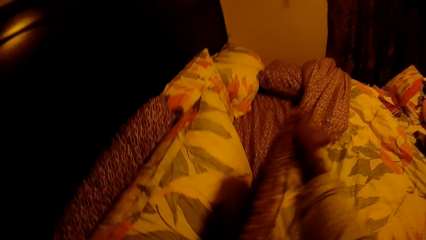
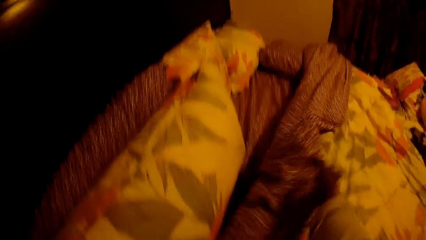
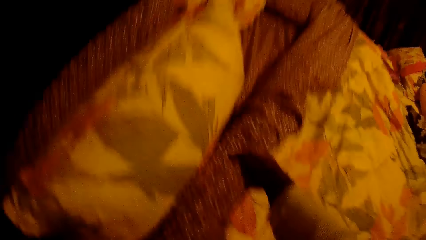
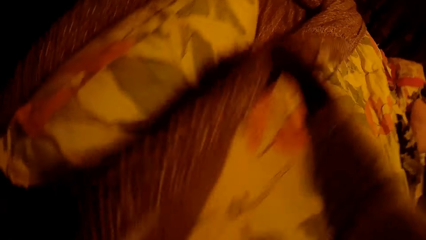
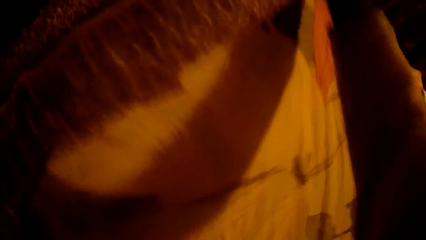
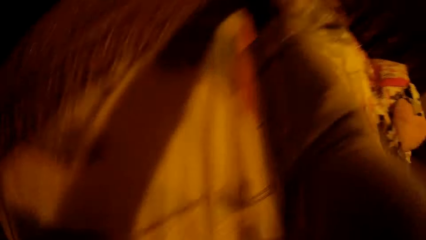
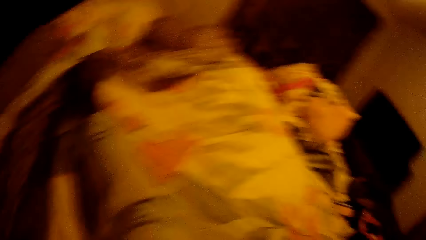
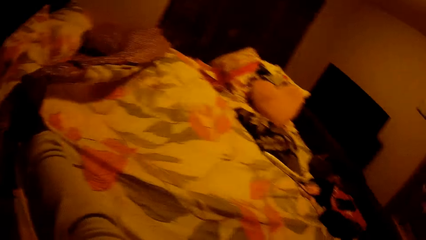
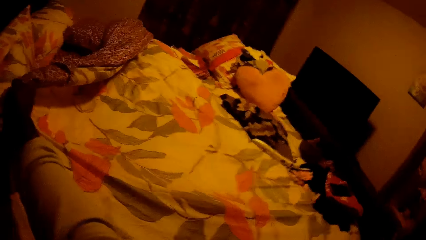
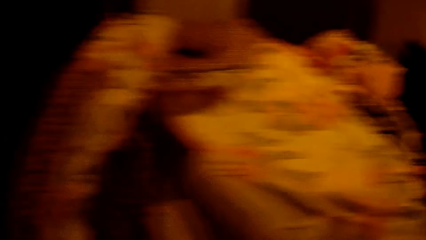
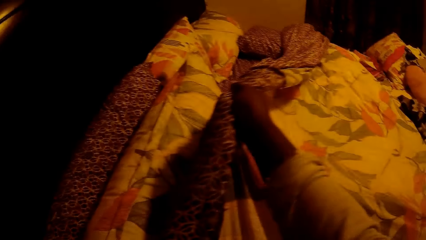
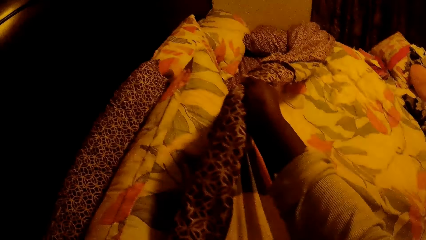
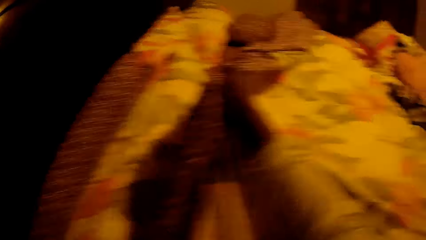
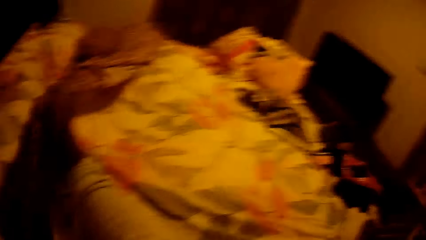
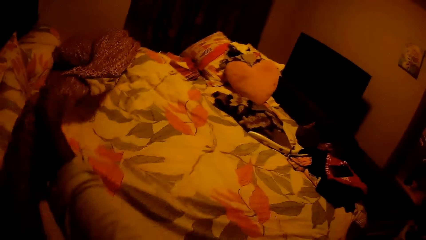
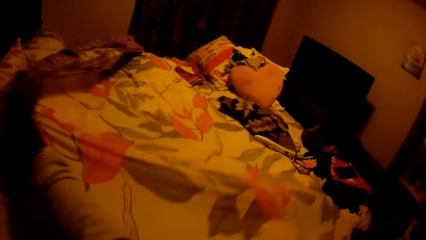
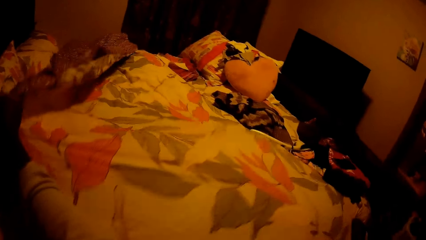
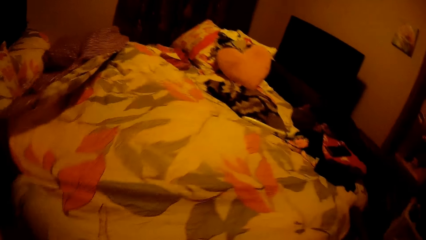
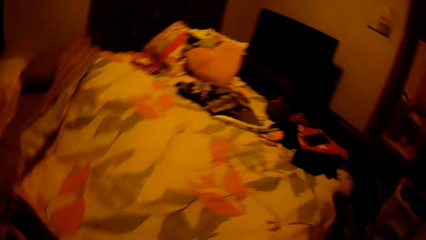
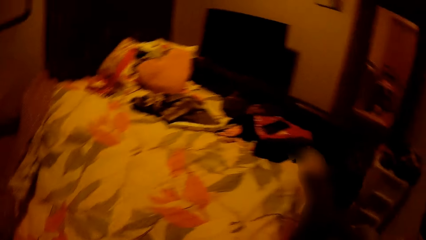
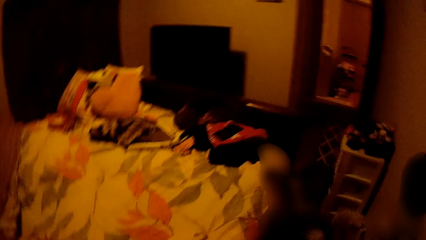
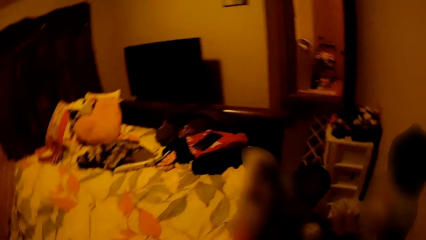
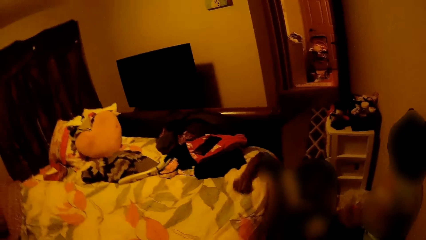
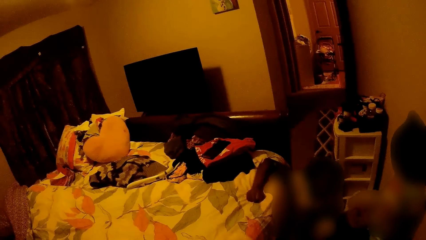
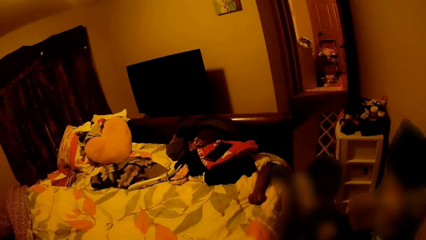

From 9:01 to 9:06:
The camera wearer stares at the room.

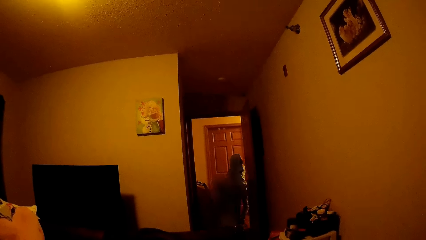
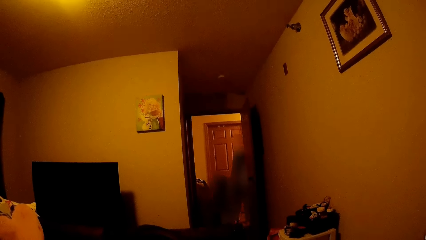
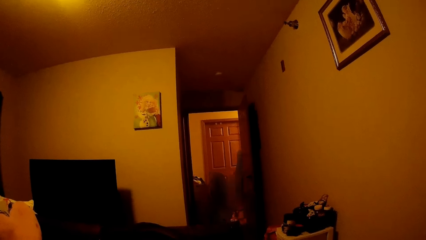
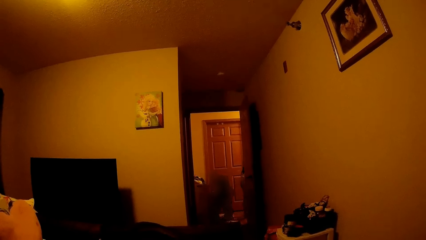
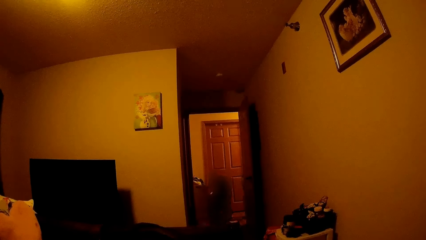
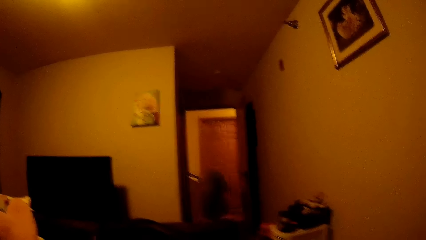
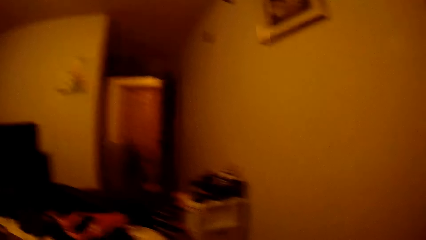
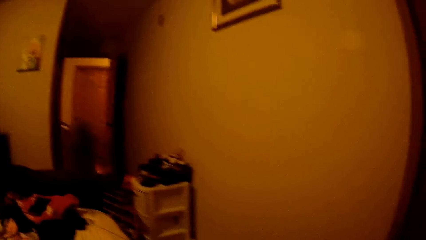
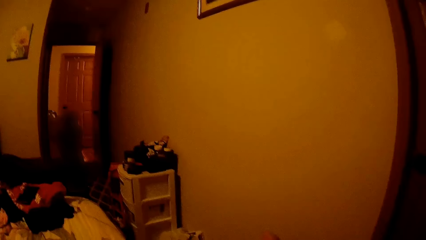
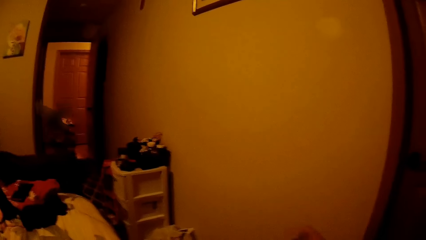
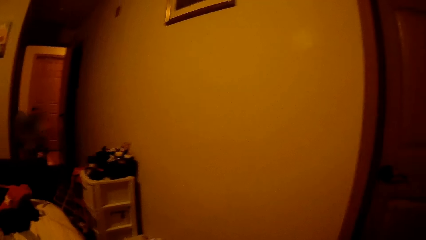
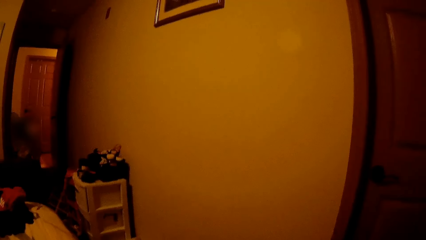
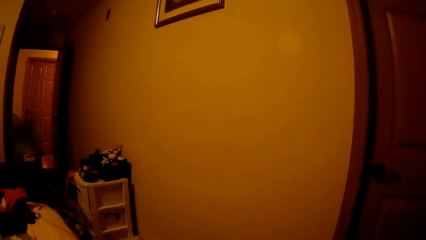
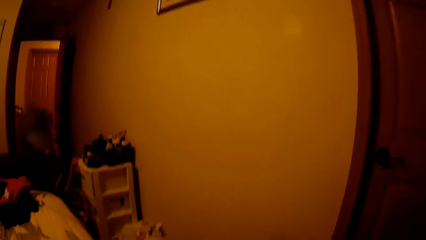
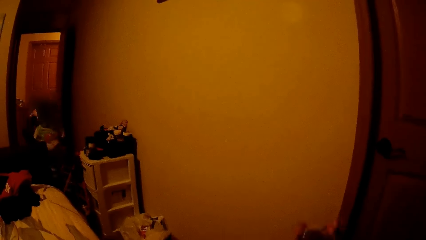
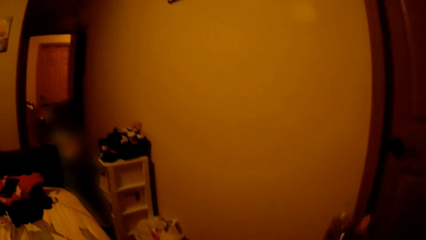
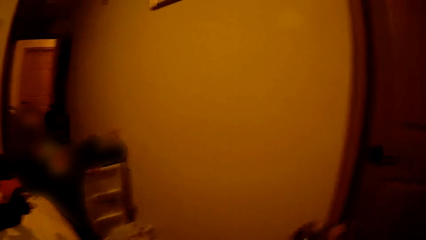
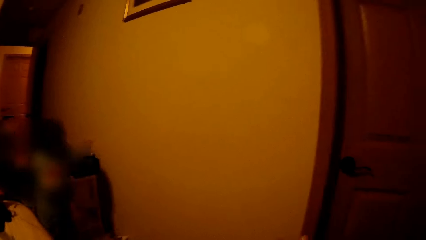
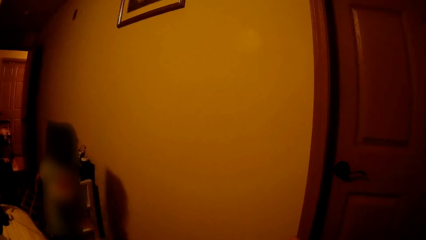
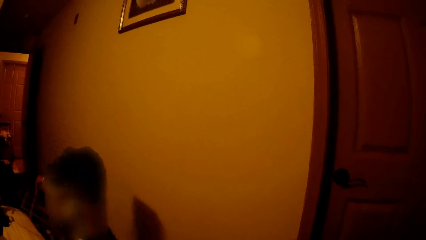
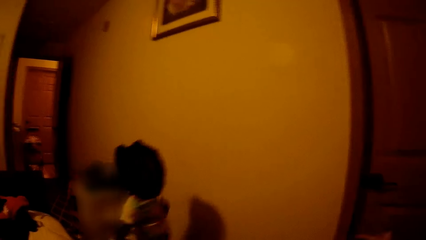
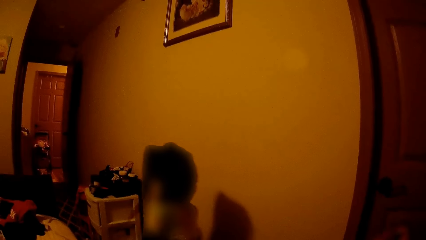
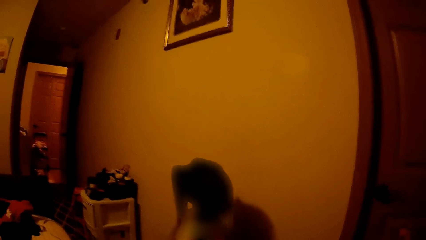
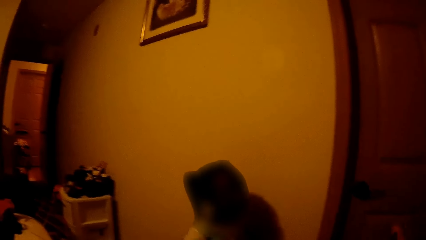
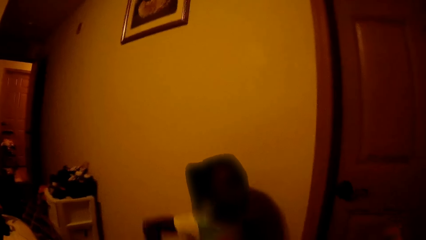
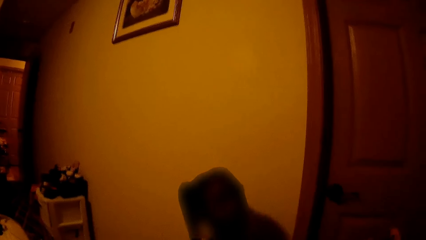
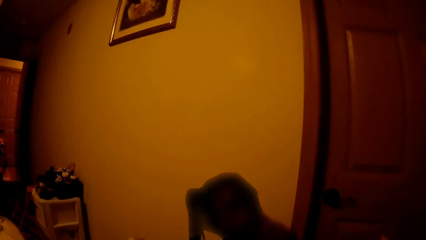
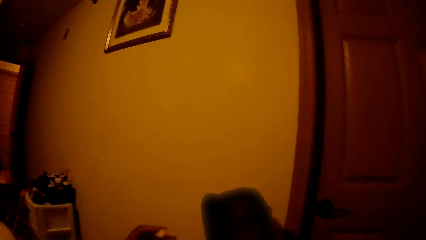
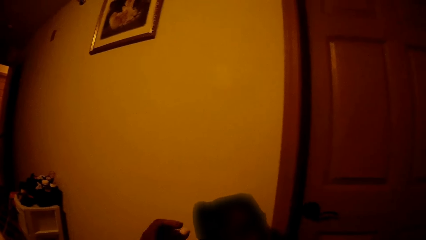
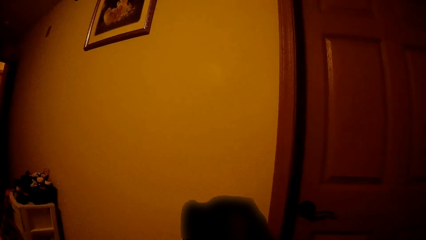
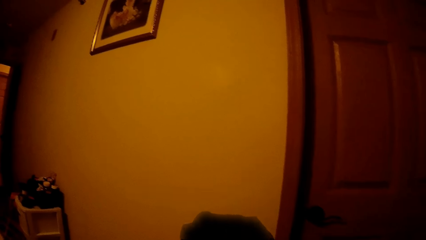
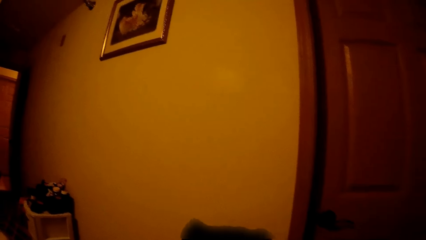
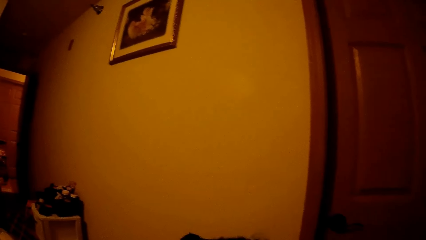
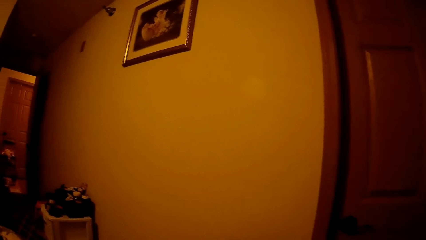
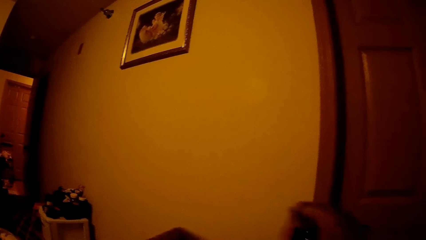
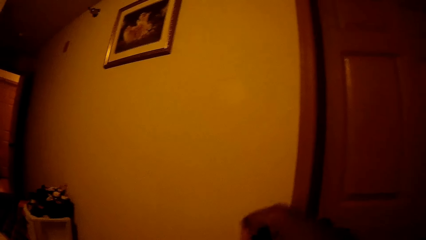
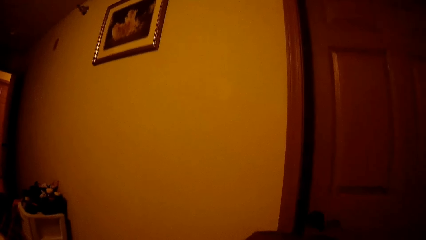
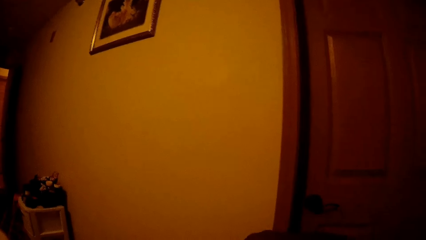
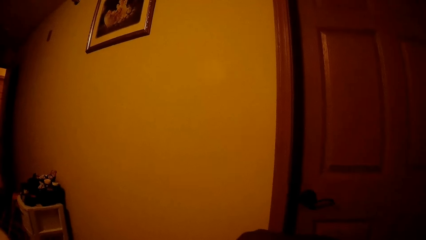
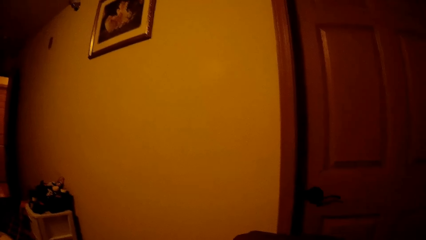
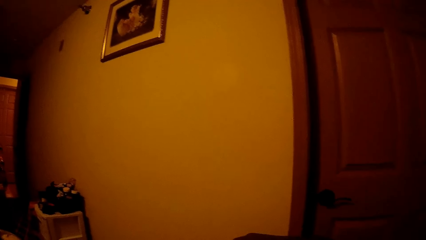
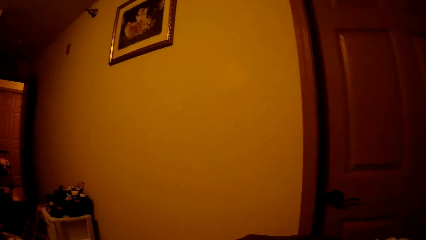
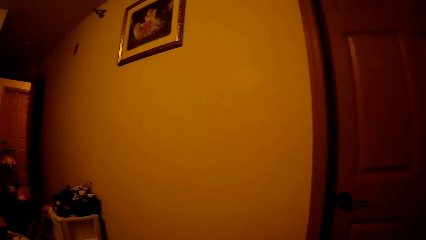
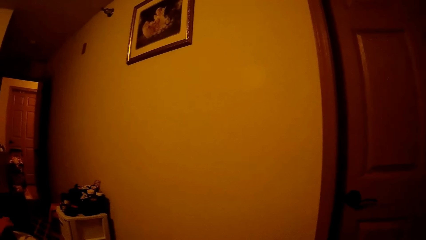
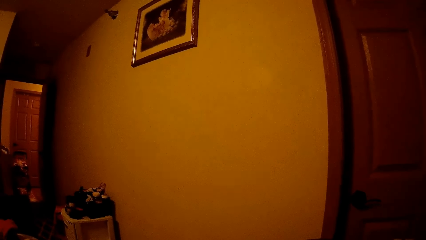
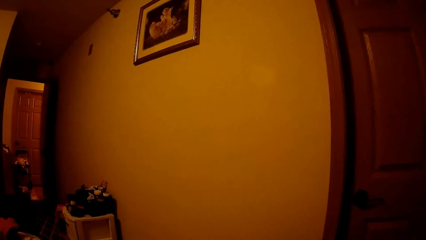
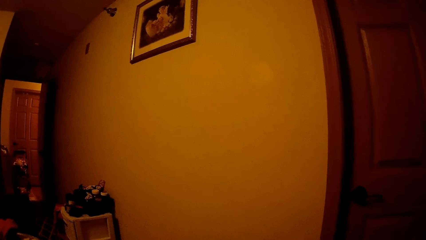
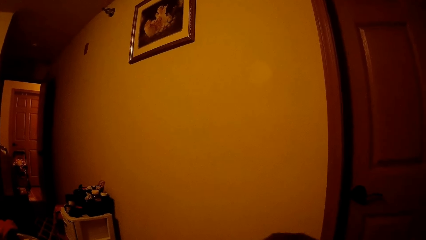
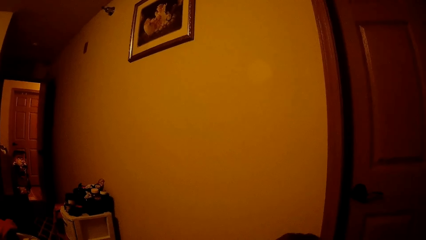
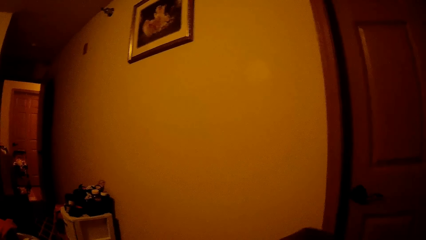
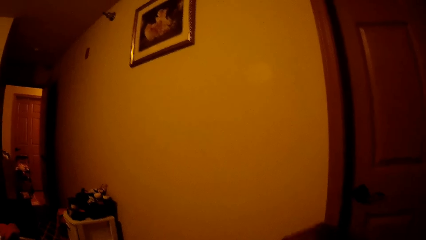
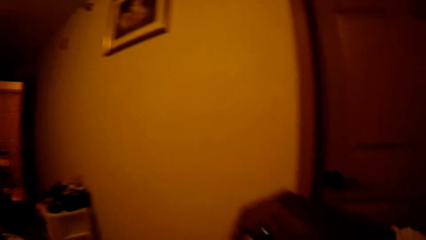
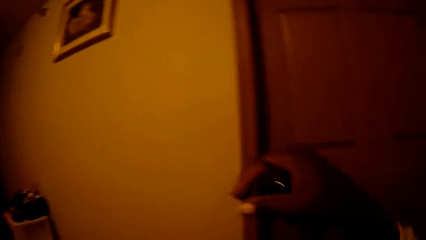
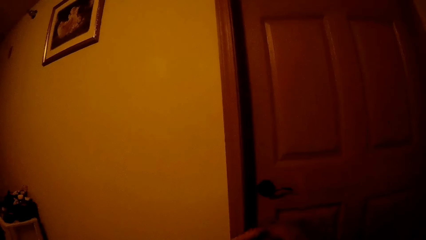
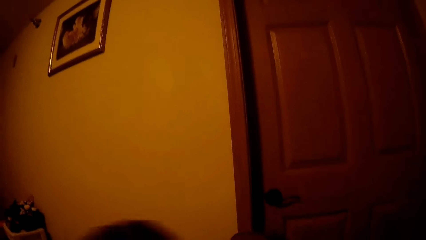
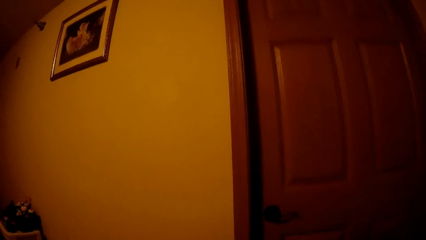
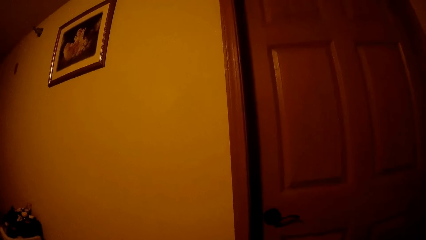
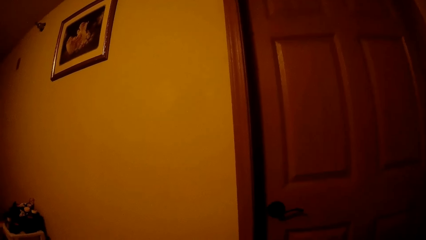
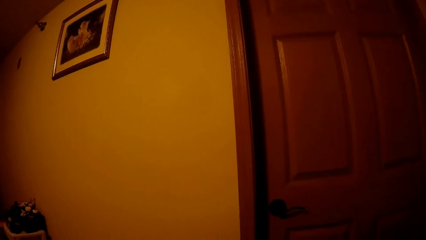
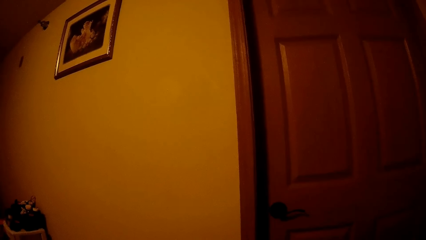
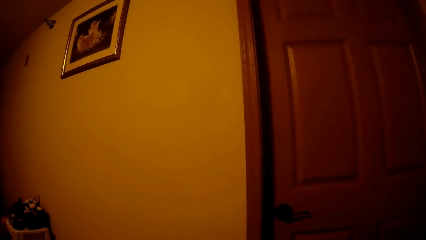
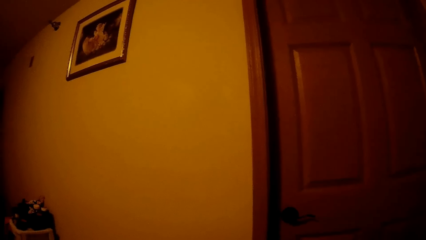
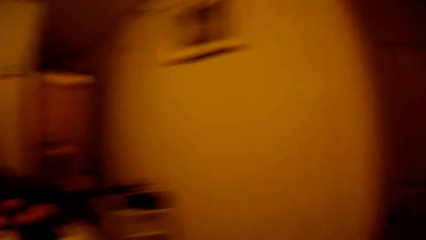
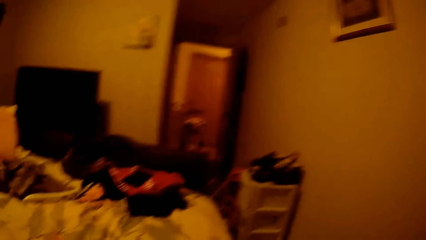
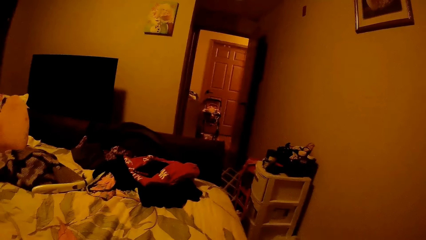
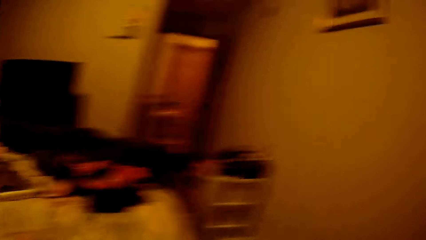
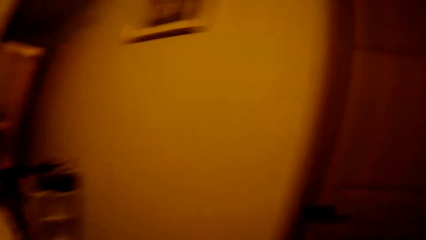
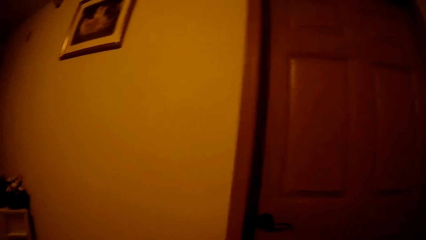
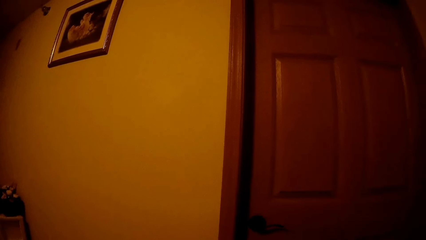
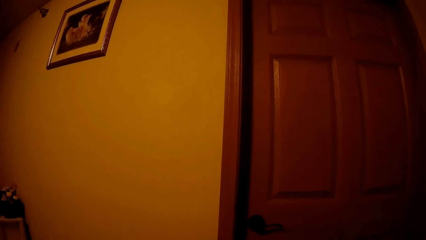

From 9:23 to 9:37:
The child walks back into the bedroom. The camera wearer touches the child's hair.
